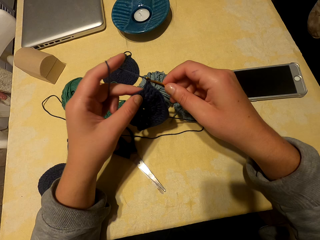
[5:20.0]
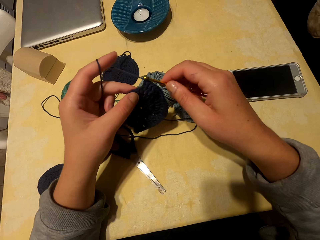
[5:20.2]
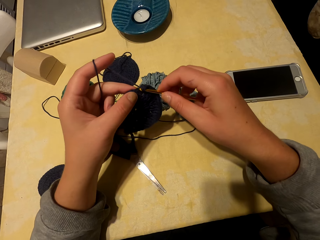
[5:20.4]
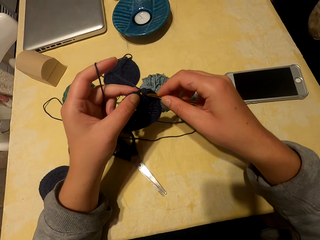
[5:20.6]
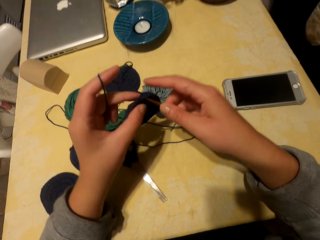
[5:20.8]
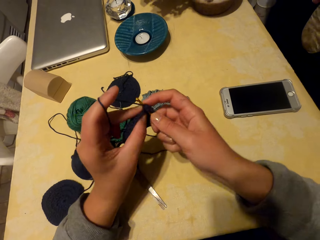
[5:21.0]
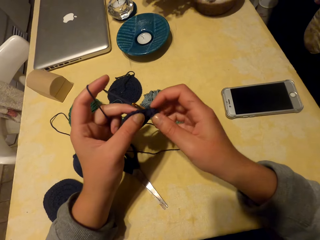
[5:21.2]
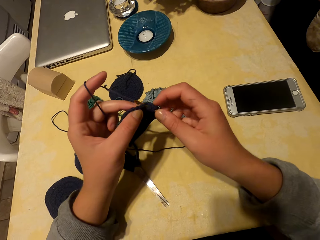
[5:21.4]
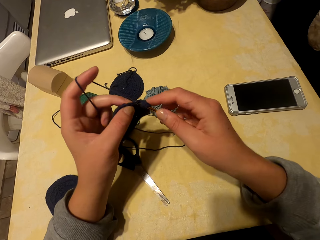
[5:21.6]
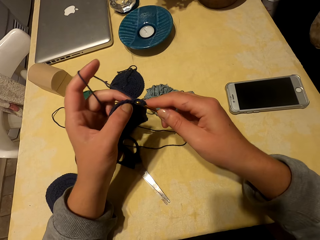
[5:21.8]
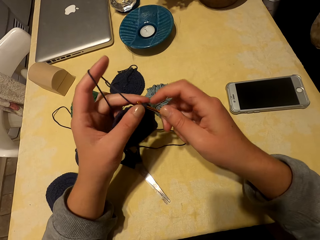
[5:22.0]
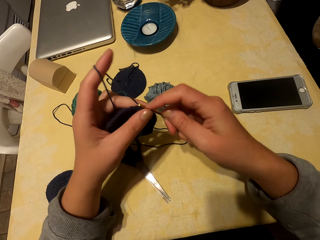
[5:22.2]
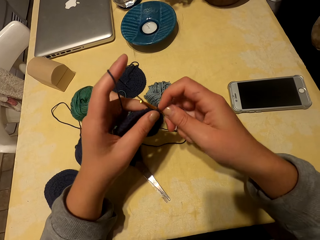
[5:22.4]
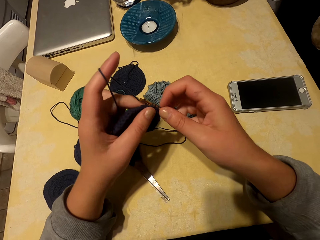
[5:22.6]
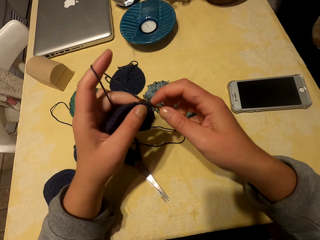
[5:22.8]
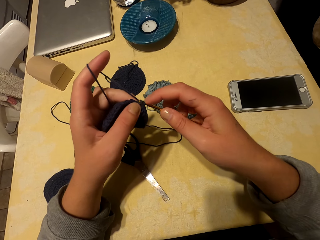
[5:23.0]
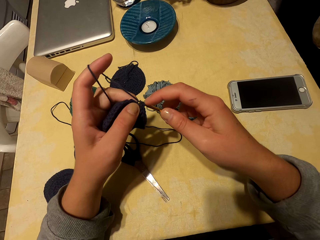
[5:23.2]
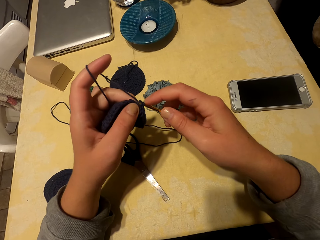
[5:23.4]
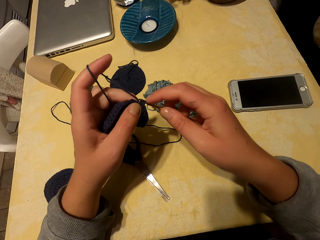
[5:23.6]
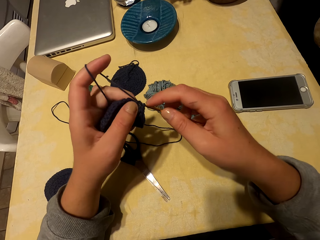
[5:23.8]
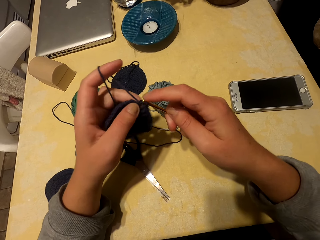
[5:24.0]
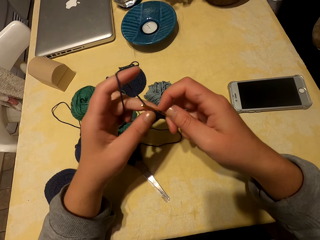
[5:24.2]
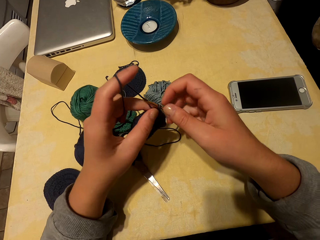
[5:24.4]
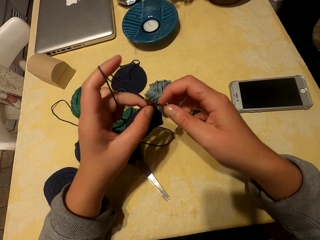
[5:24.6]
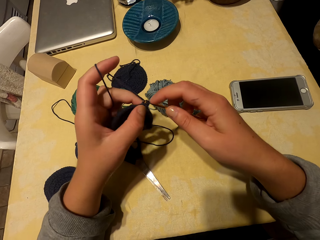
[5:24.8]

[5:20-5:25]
The camera wearer knits fabric with a yarn and needle.

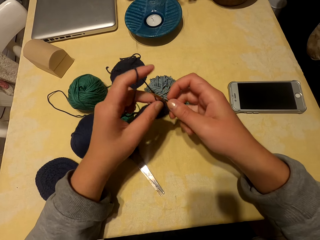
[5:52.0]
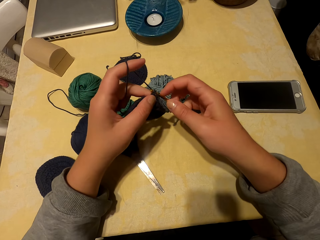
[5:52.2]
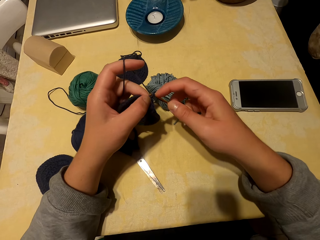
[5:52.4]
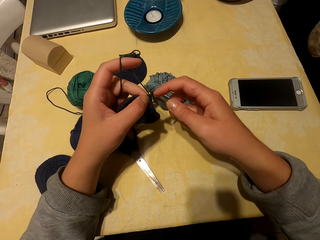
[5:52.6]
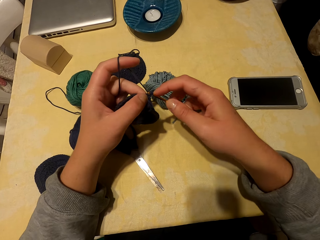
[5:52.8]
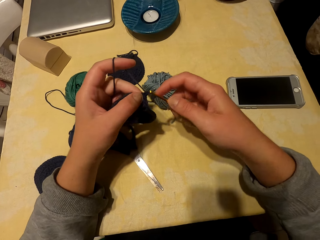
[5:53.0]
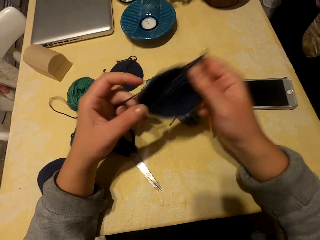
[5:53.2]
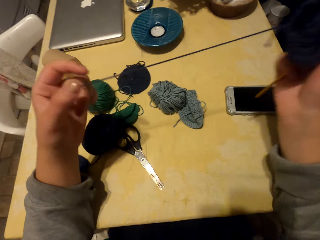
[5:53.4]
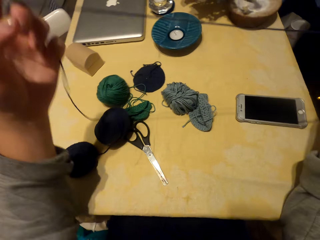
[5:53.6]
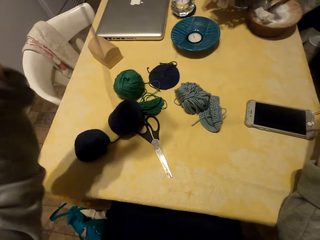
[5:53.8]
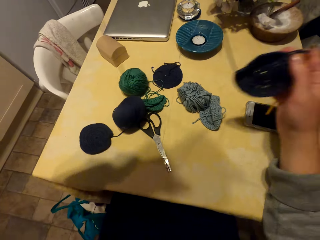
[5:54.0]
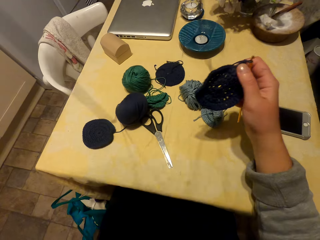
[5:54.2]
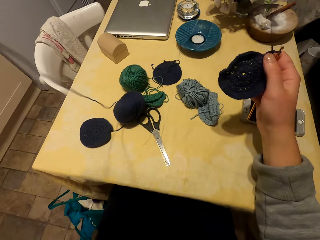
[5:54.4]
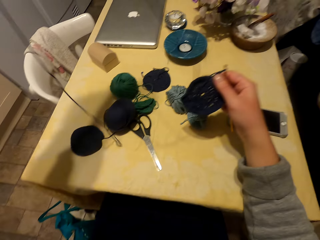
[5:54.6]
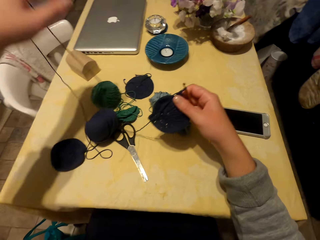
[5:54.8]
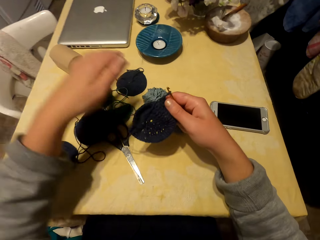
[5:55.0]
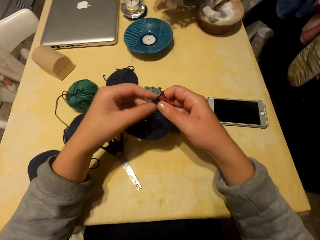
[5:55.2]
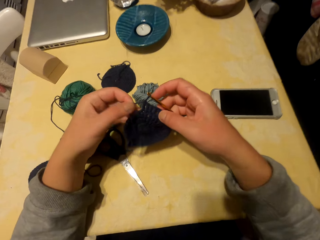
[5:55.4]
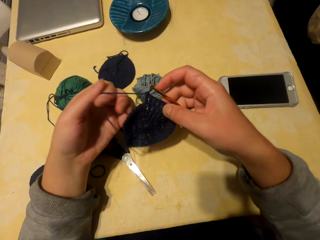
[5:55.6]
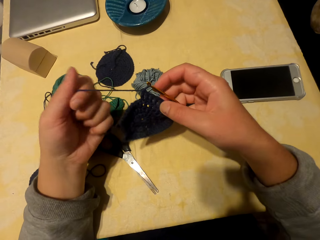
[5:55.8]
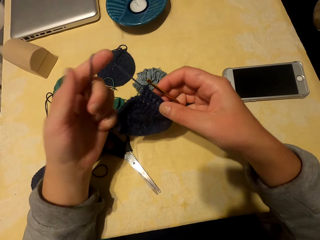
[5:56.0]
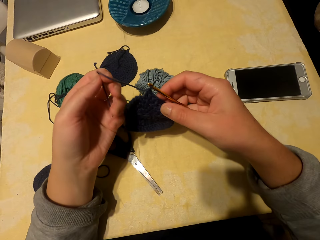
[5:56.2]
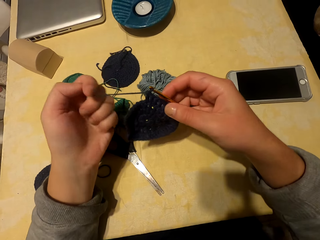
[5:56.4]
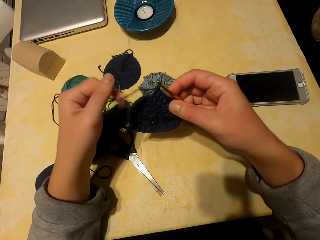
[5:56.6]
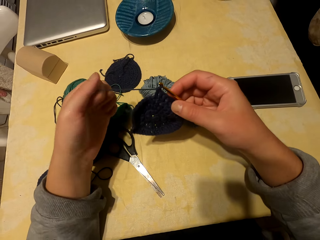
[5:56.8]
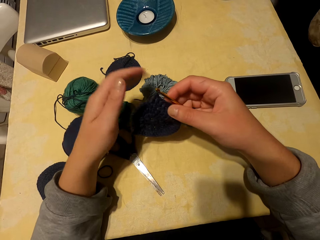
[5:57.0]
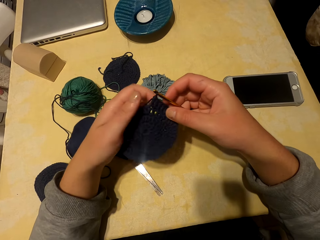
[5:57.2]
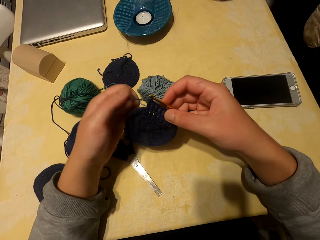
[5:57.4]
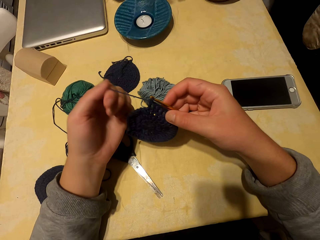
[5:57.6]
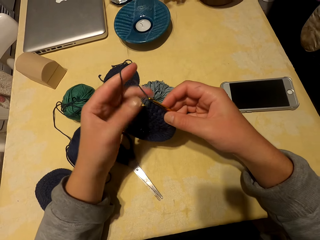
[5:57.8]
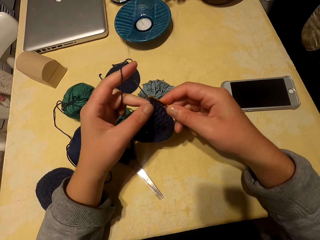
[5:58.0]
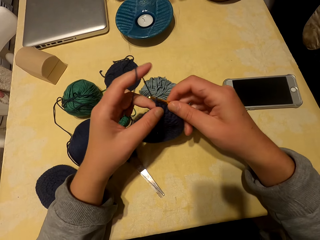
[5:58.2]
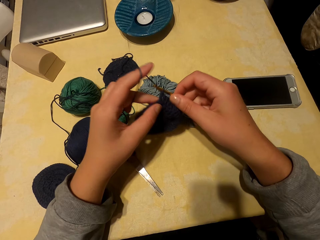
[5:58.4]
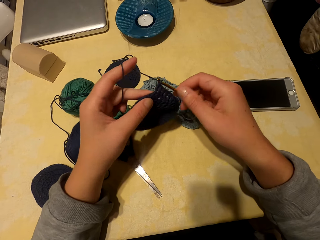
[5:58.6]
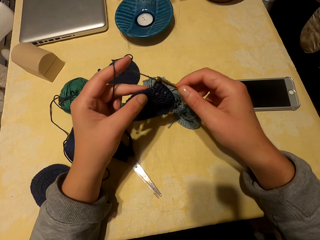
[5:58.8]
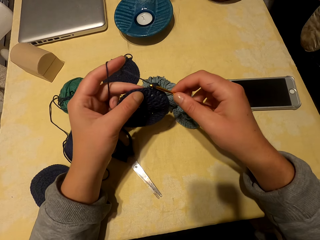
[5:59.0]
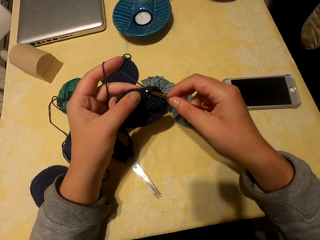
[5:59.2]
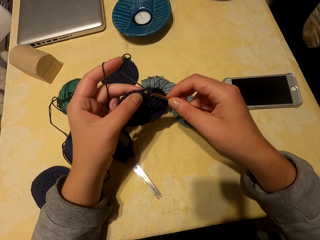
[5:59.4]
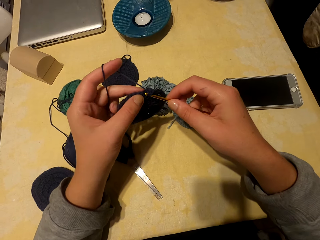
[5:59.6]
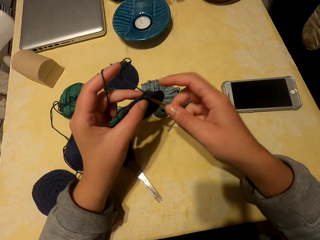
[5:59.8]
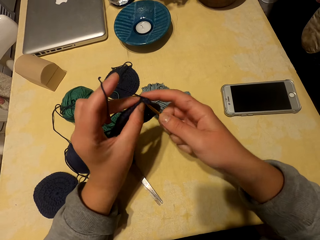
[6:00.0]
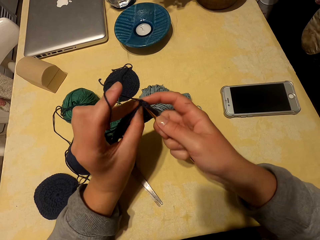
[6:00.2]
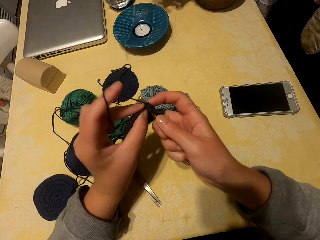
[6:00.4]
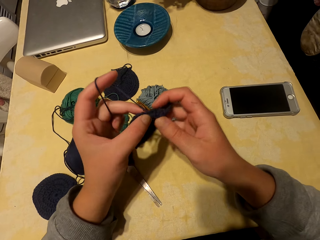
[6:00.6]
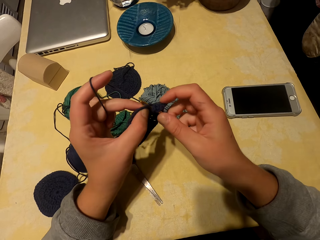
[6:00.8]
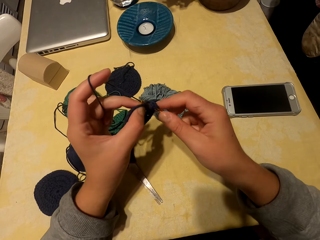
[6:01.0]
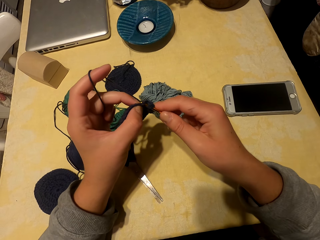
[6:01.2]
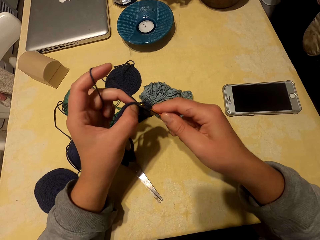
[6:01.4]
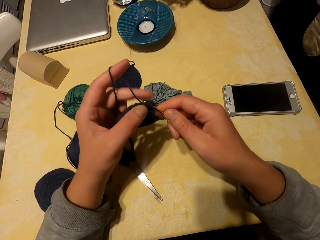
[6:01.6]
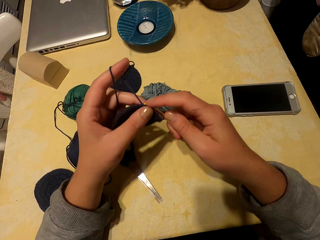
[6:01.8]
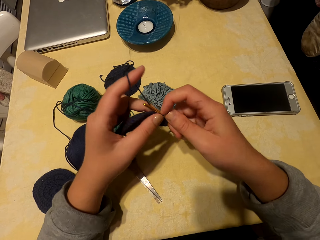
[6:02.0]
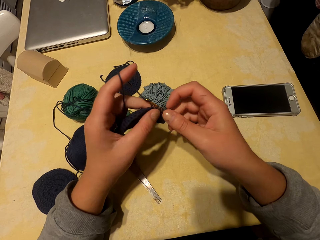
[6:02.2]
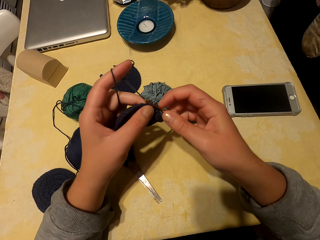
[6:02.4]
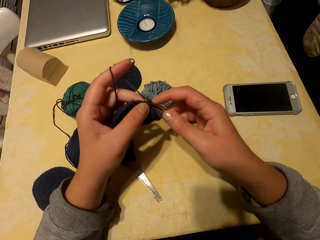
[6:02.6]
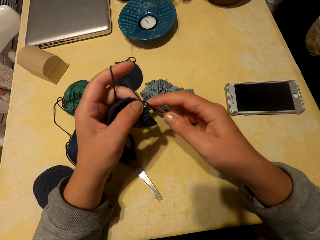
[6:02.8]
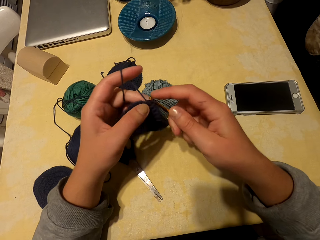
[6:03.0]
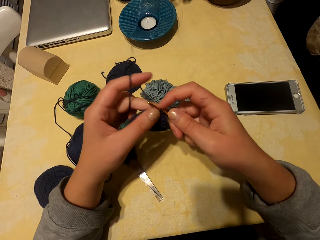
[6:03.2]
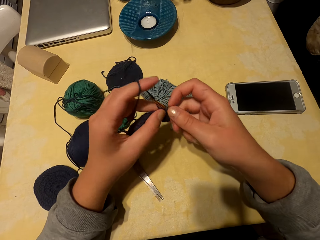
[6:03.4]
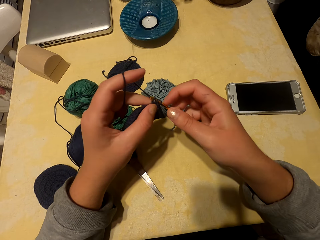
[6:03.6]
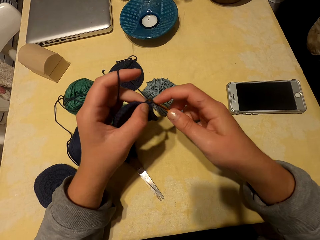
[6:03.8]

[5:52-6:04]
The camera wearer adjusts the yarn. They unroll thread. They drop the thread. They roll the thread on the left hand. They knit fabric with a yarn and needle.

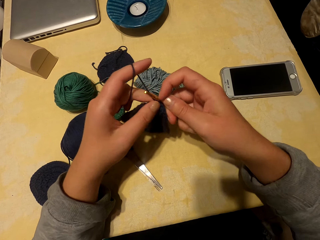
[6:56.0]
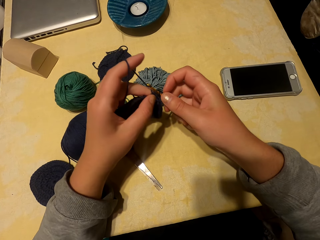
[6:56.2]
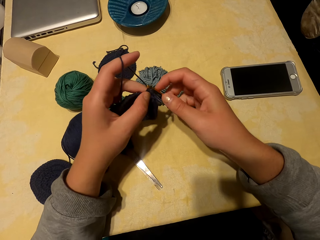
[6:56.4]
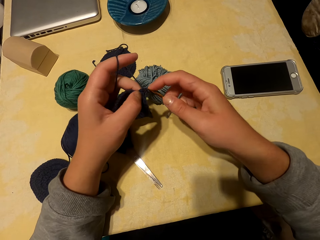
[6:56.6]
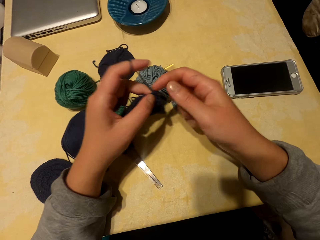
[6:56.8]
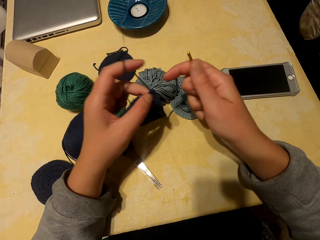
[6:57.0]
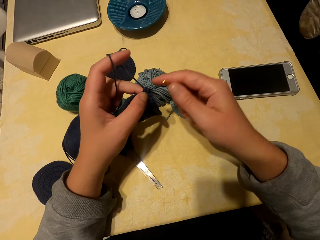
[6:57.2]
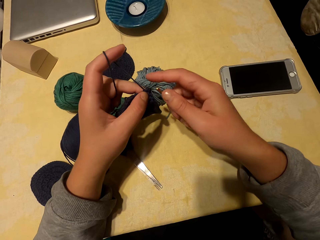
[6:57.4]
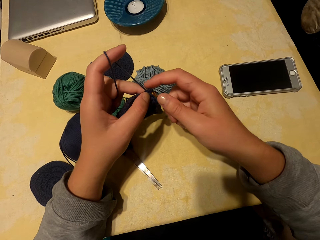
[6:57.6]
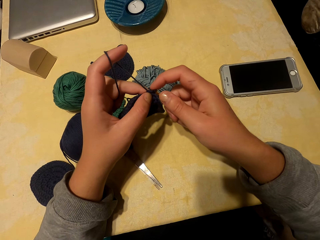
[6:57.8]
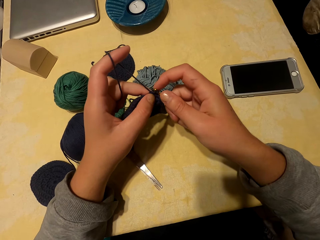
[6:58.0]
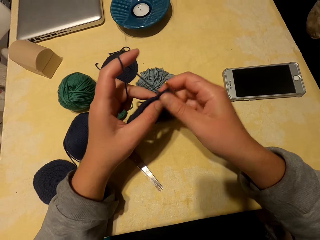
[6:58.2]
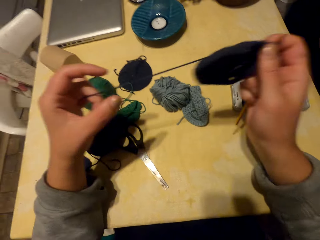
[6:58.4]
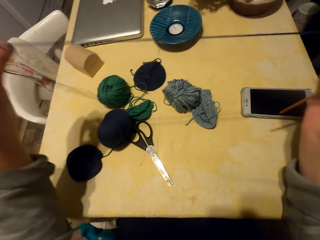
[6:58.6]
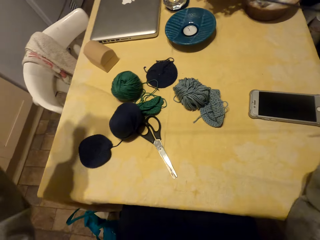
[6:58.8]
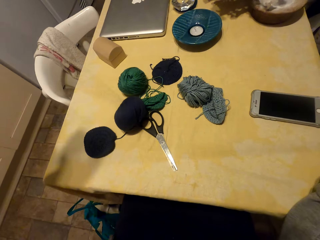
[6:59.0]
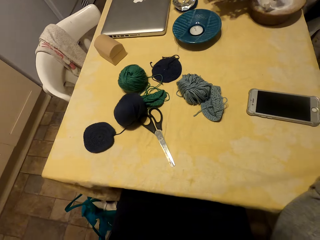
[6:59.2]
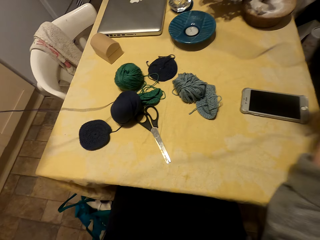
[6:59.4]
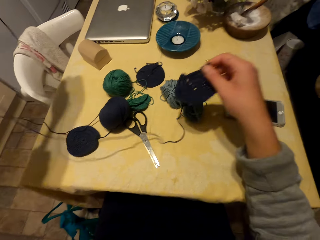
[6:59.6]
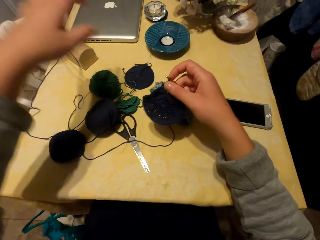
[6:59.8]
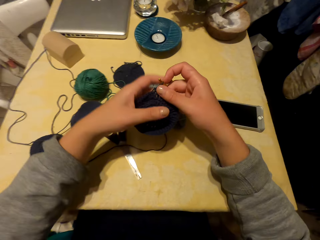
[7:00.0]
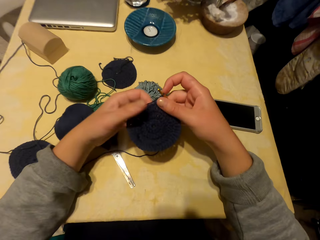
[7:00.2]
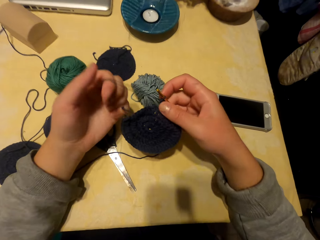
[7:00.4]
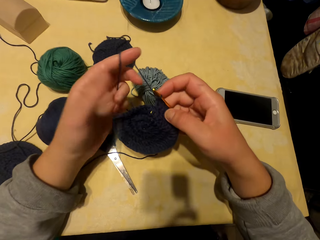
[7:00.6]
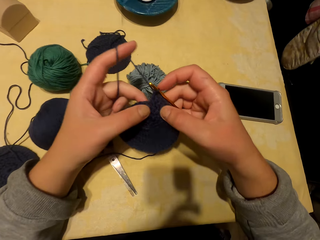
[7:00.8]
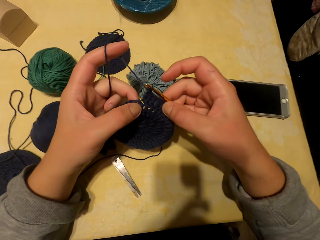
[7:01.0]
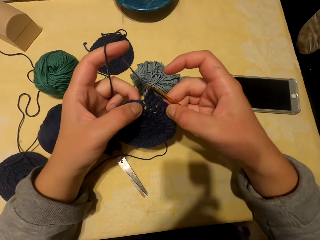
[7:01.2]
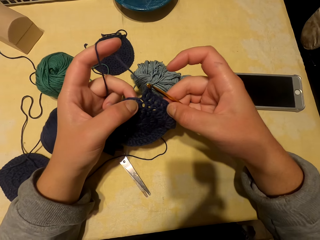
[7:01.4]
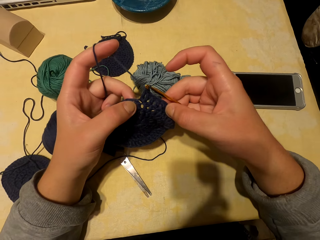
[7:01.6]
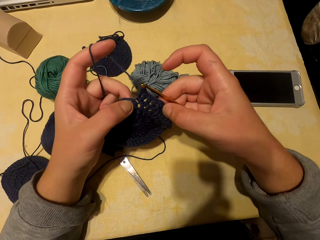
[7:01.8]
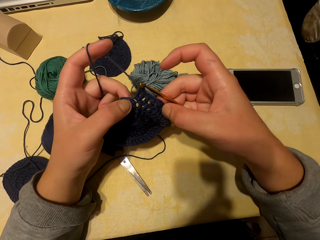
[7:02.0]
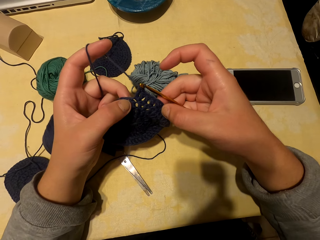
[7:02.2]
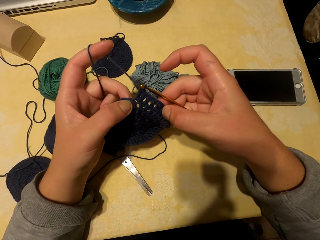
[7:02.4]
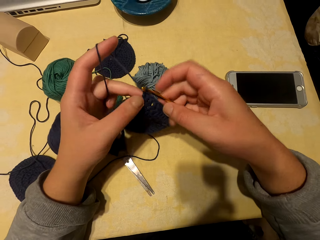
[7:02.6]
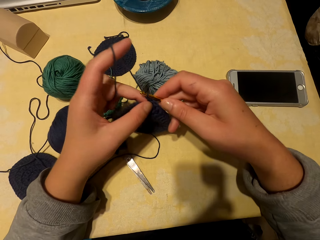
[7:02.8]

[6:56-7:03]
The camera wearer unrolls the thread. They adjust the yarn. They drop the thread. They roll the thread on the hand. They stare at a fabric.
